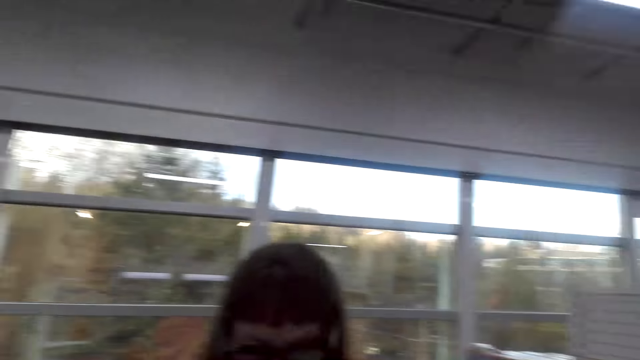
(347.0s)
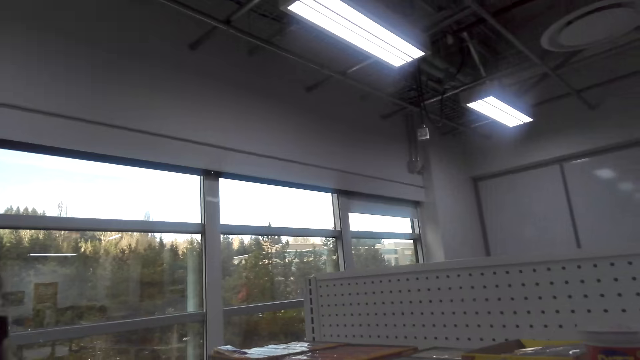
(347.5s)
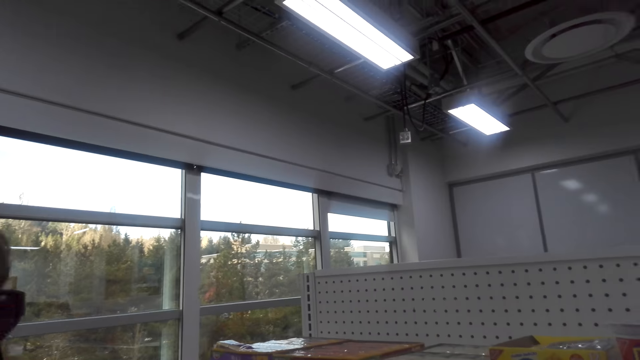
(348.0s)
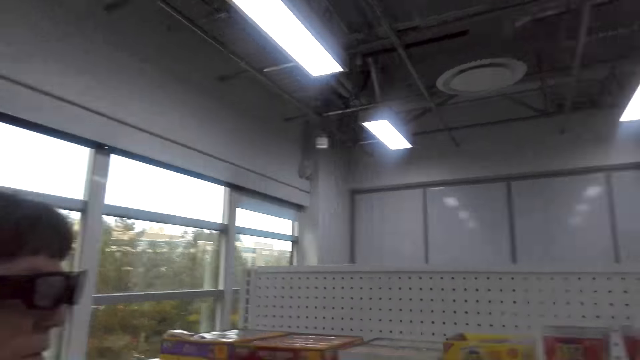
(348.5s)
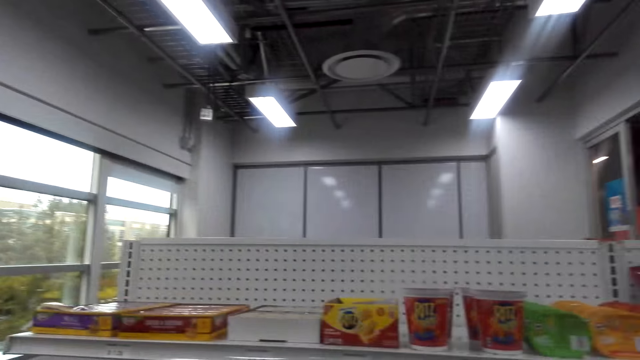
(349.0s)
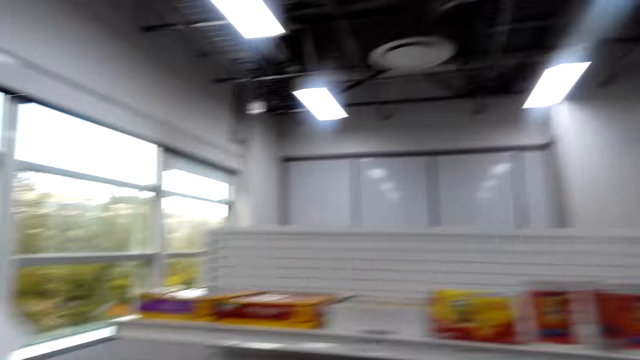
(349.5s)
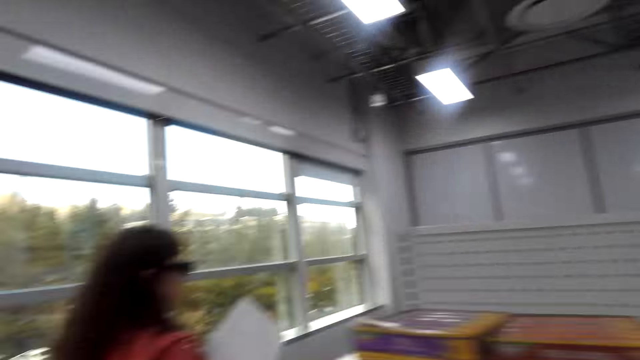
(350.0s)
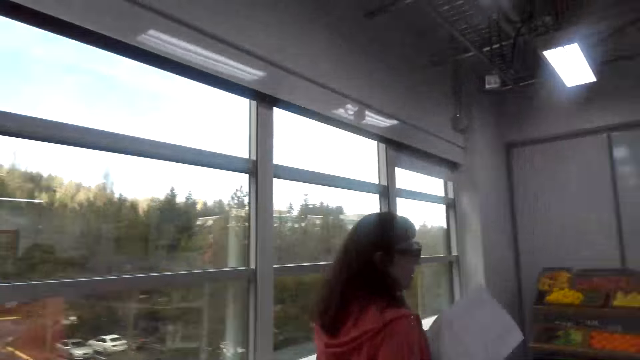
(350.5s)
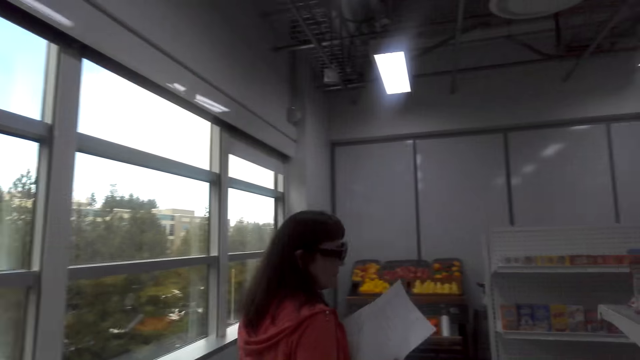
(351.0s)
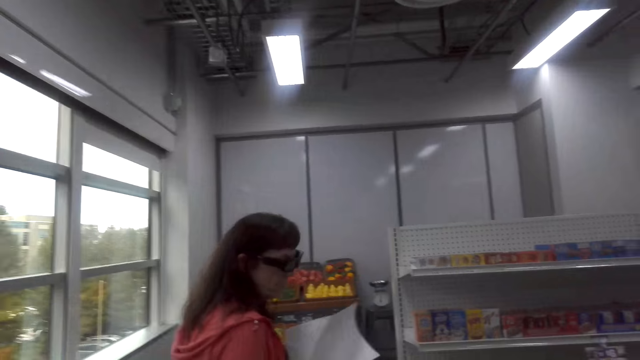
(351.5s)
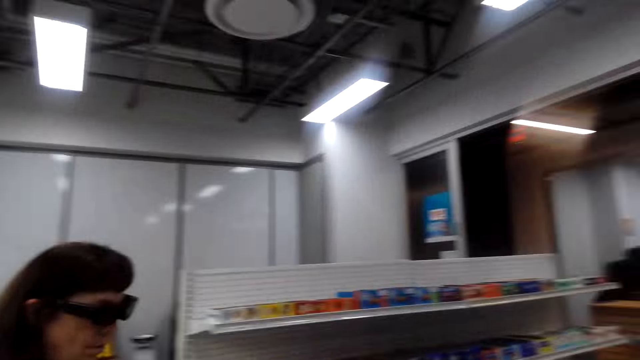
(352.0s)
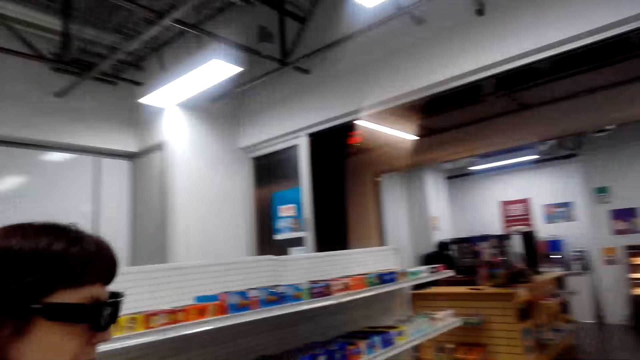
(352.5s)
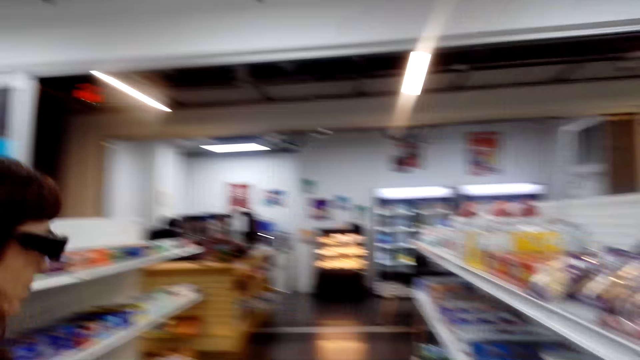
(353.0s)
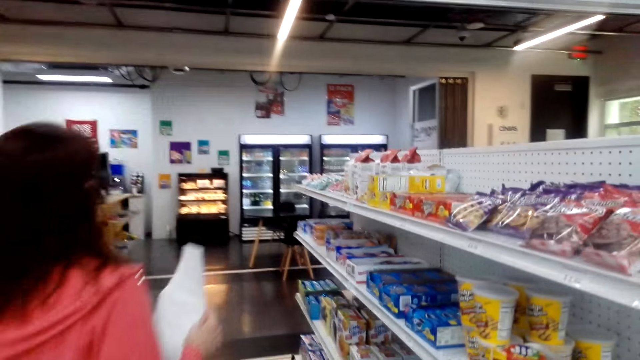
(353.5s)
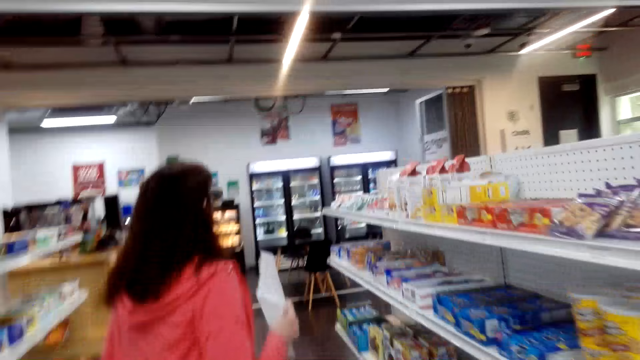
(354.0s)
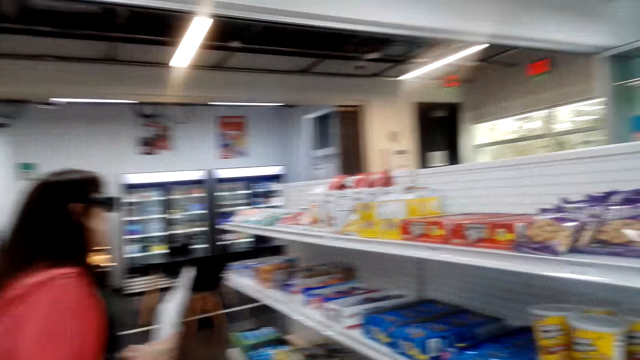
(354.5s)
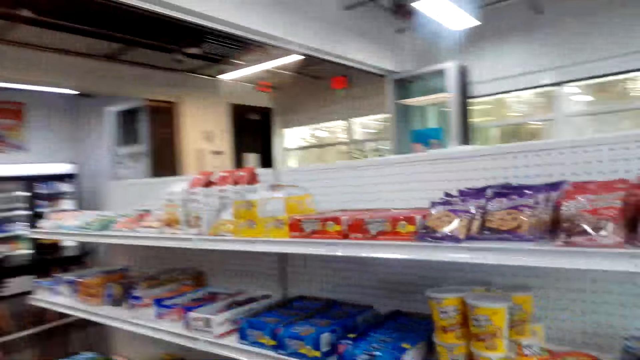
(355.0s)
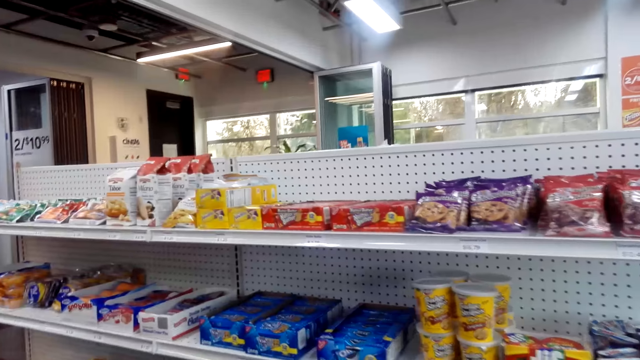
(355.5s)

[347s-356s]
The camera wearer talks. A lady talks. The lady walks on the floor. The camera wearer looks around the supermarket.

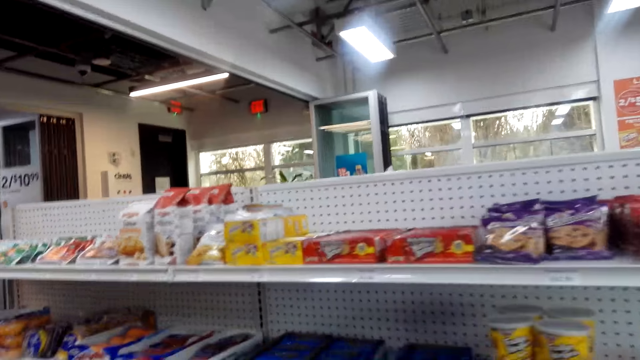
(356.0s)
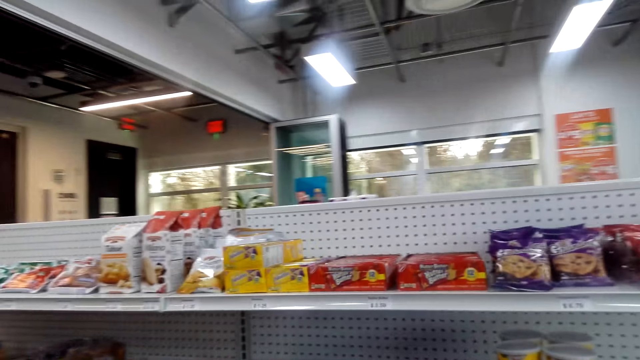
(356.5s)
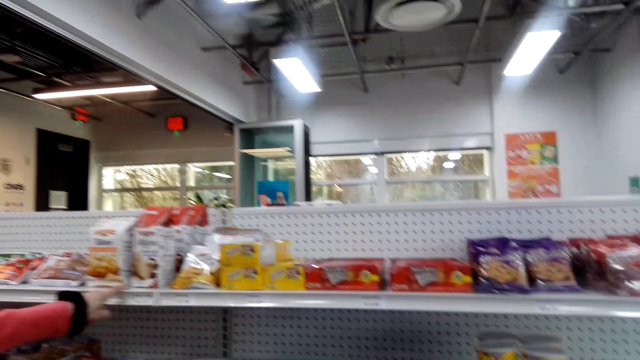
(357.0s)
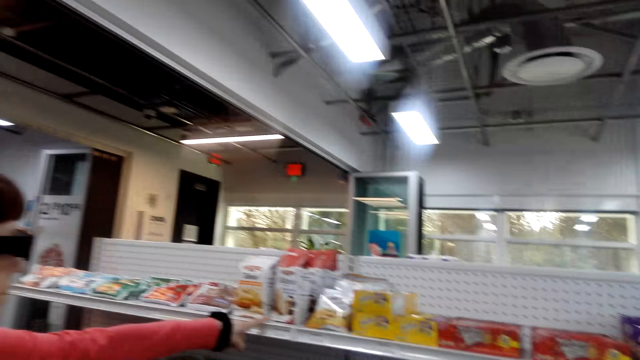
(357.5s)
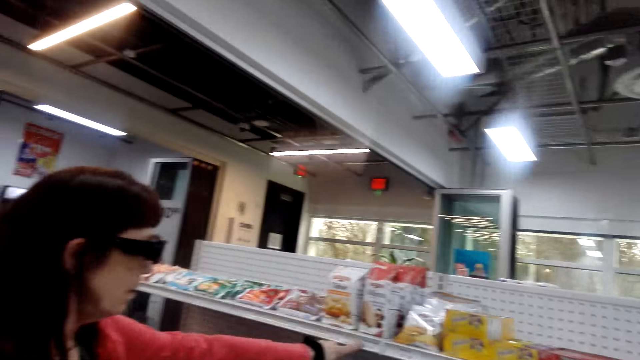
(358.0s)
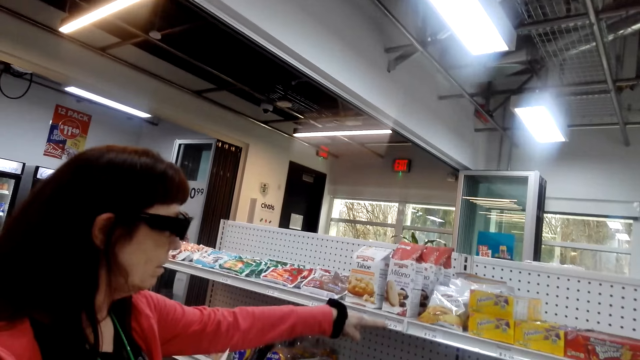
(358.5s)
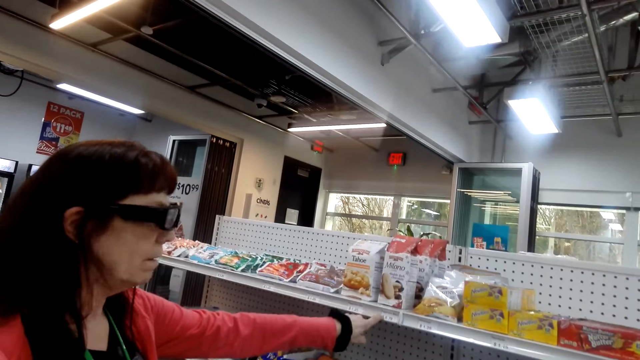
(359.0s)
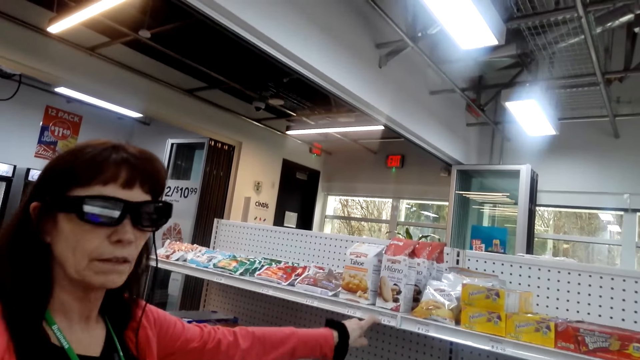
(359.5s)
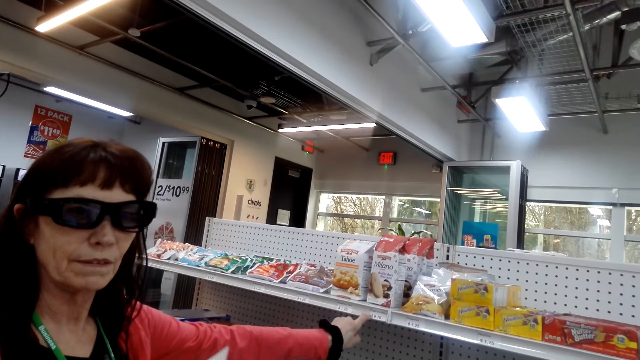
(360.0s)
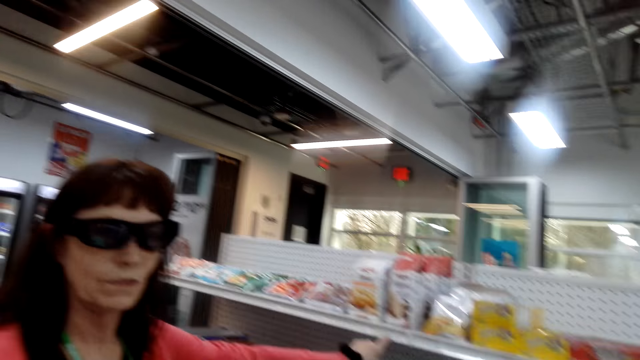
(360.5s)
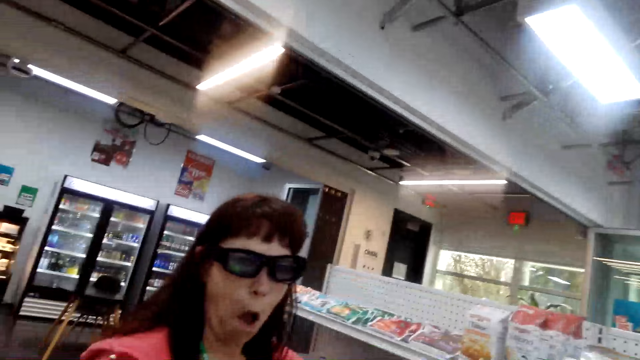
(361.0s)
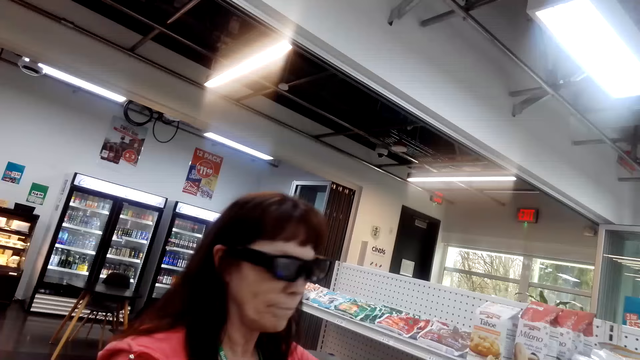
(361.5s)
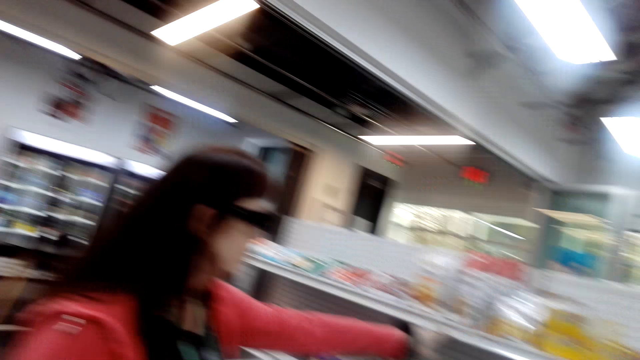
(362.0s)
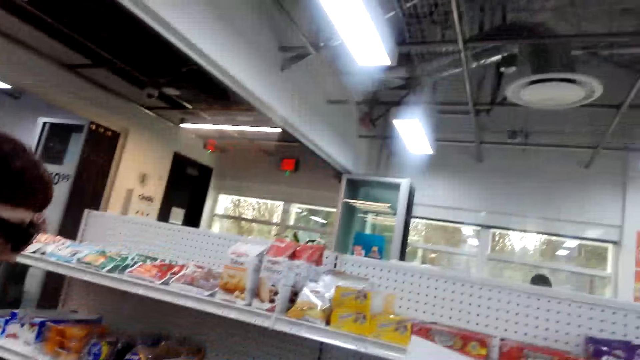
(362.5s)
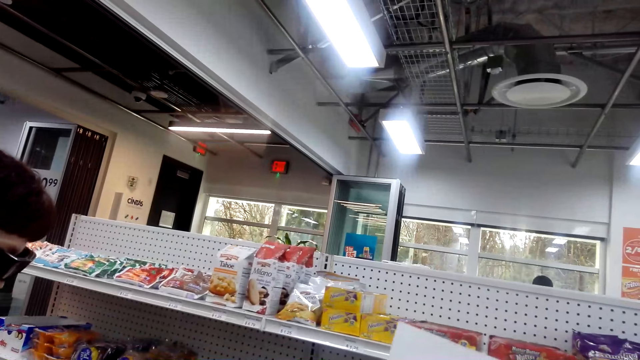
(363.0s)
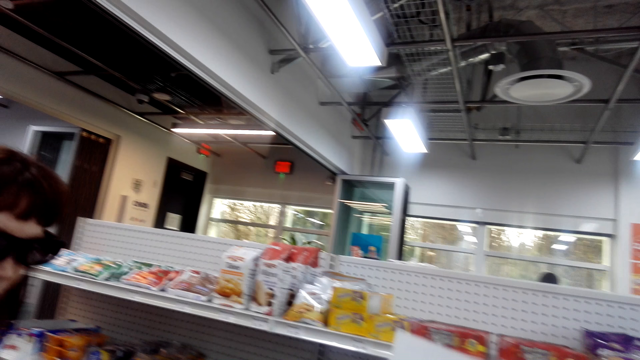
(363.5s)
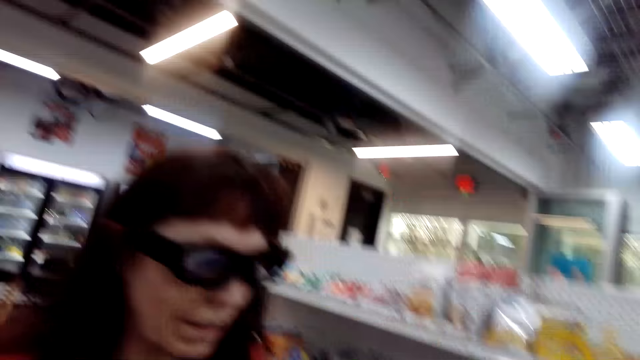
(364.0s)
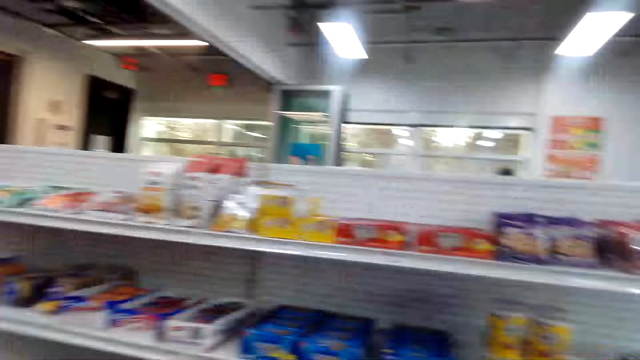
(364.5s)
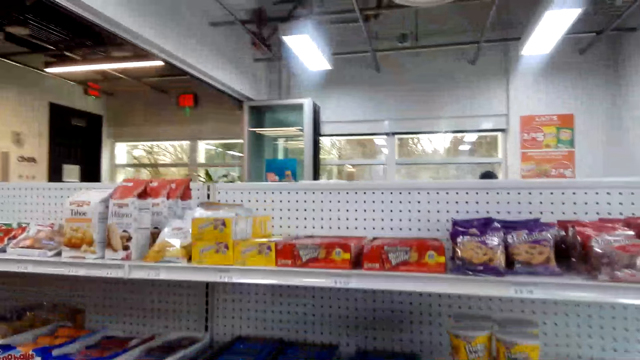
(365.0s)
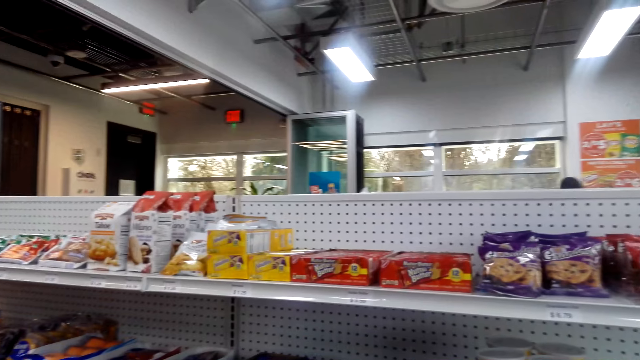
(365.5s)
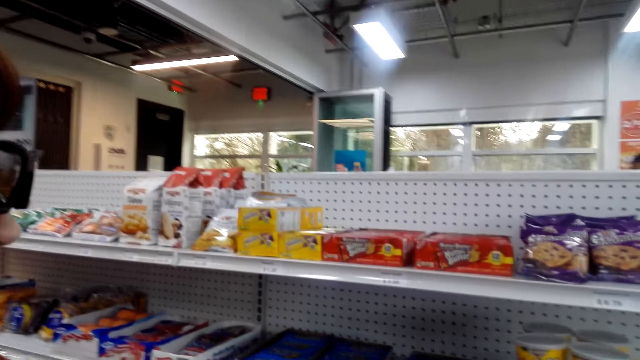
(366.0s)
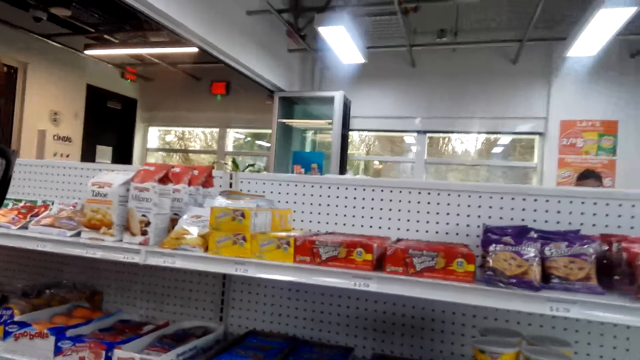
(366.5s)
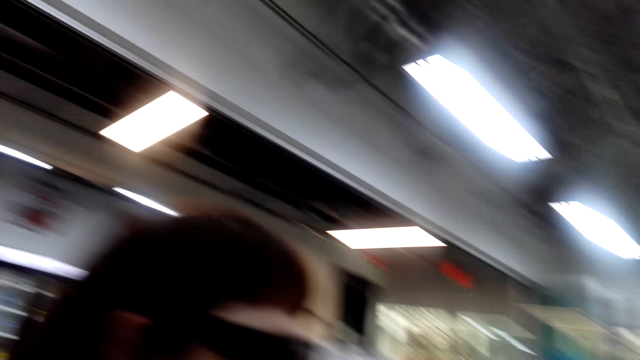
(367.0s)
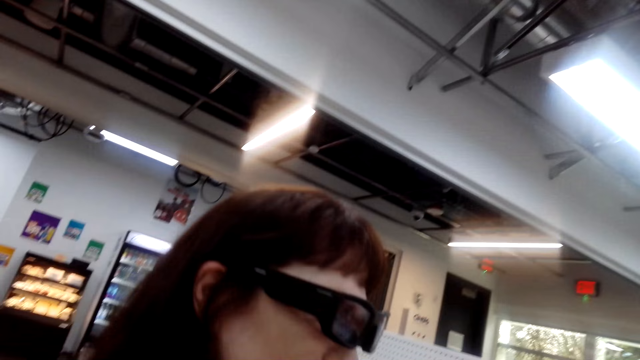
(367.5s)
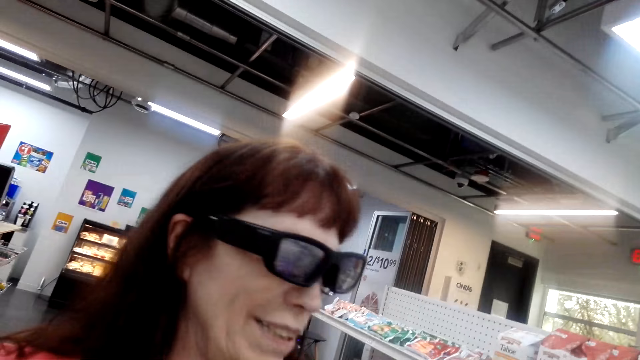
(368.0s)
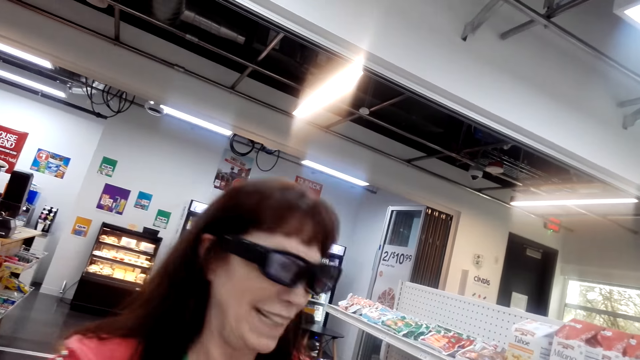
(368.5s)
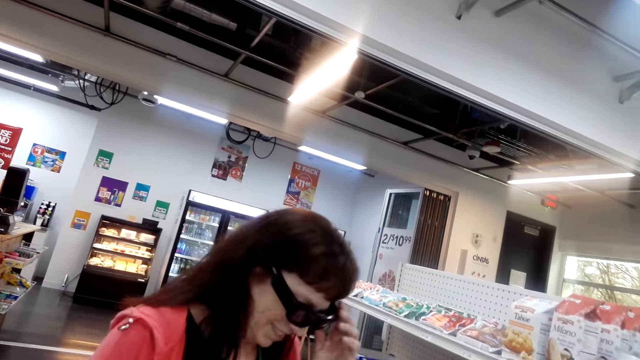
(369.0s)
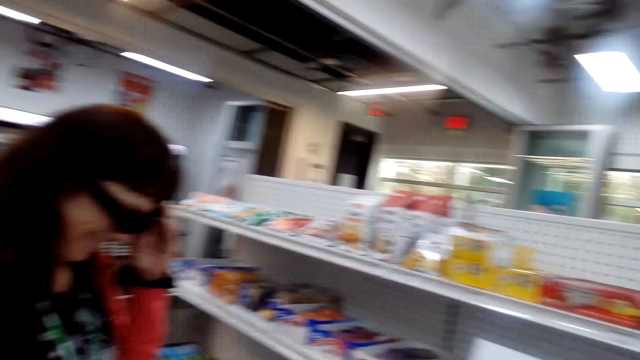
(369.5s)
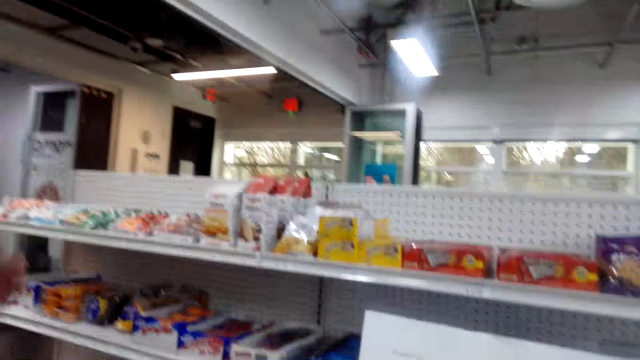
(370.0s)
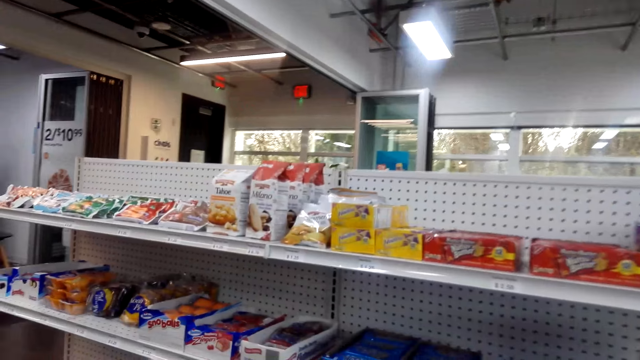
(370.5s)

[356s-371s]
The camera wearer talks. A lady points at an item on the shelf. The lady talks to the camera wearer. The camera wearer talks. They look around the supermarket. The lady talks. The camera wearer talks. The lady touches her glasses.
